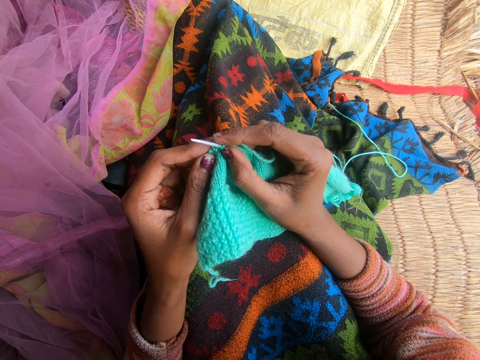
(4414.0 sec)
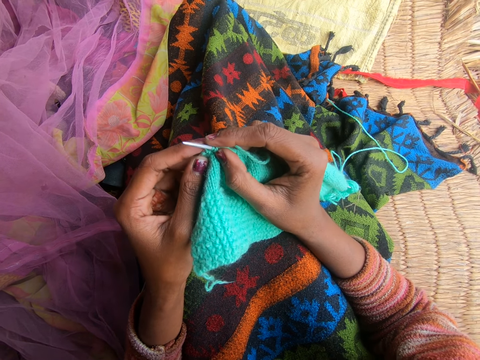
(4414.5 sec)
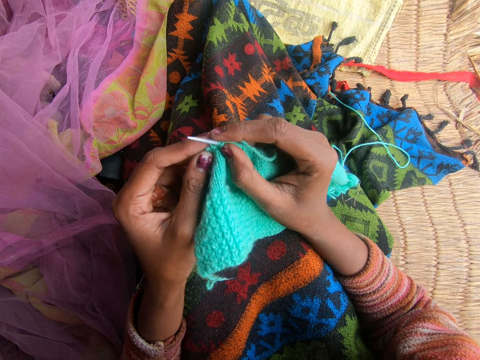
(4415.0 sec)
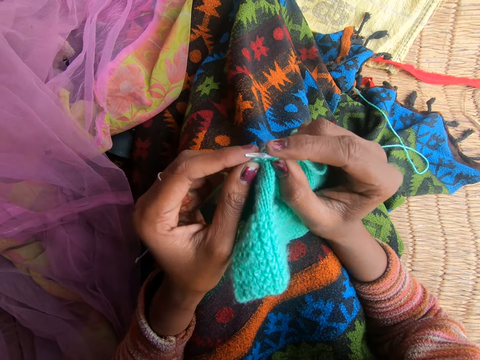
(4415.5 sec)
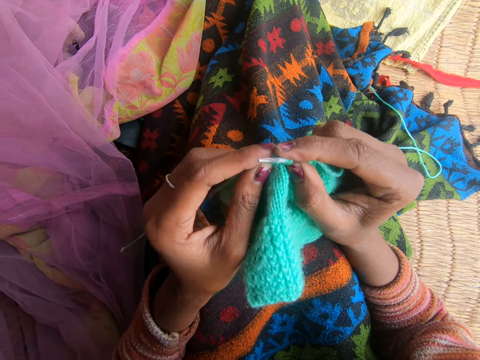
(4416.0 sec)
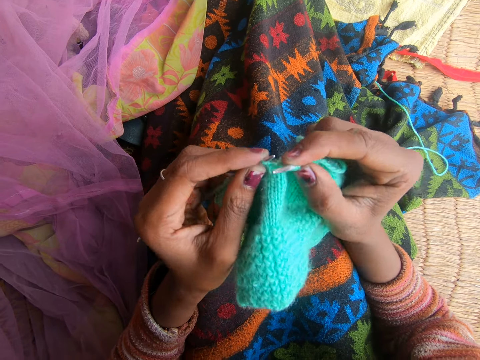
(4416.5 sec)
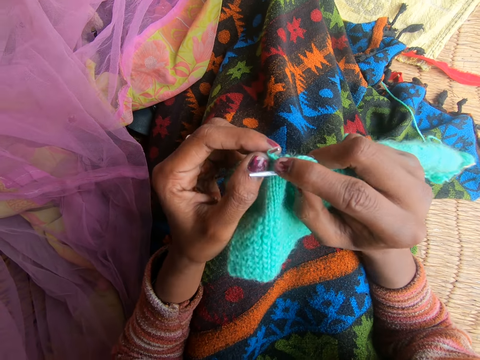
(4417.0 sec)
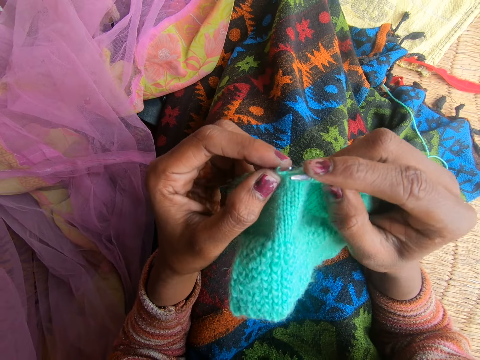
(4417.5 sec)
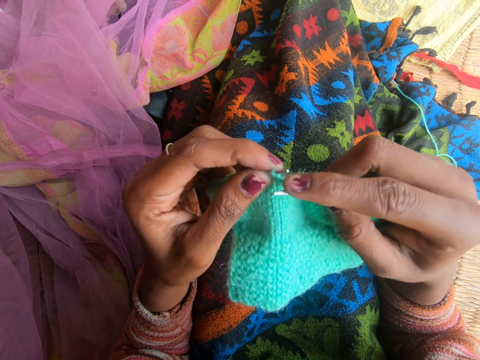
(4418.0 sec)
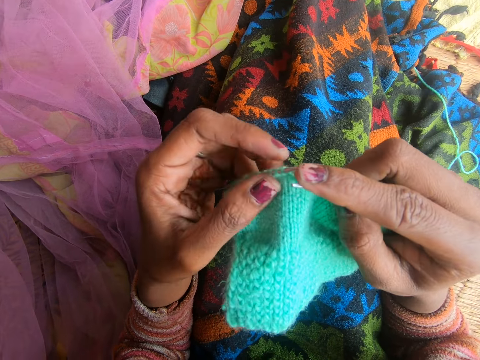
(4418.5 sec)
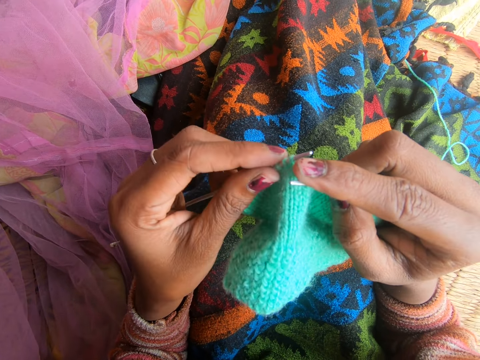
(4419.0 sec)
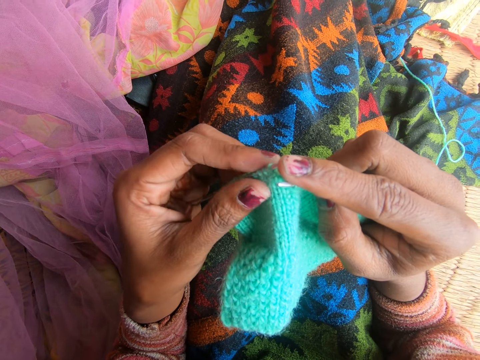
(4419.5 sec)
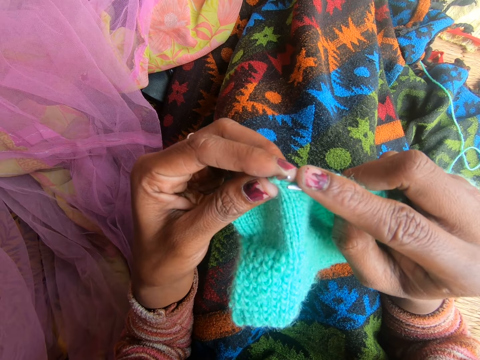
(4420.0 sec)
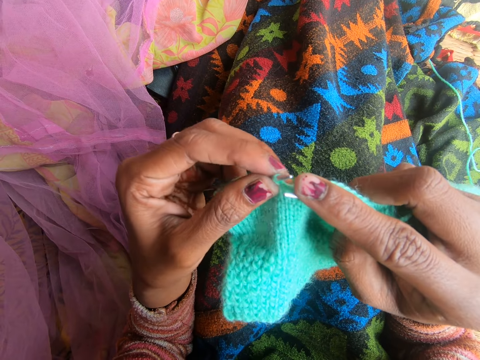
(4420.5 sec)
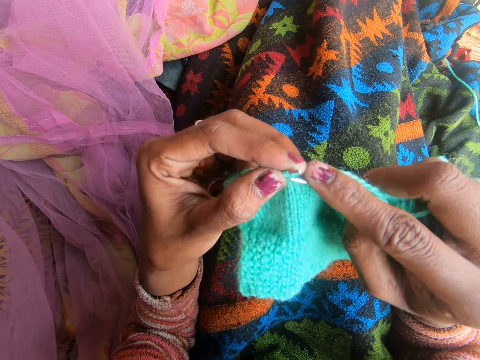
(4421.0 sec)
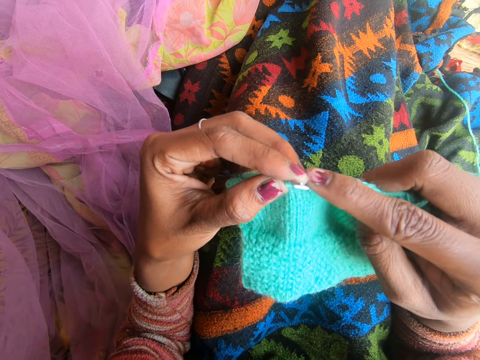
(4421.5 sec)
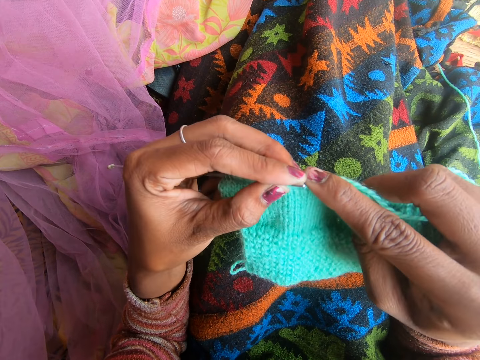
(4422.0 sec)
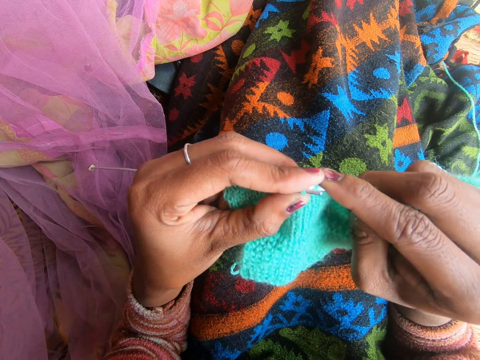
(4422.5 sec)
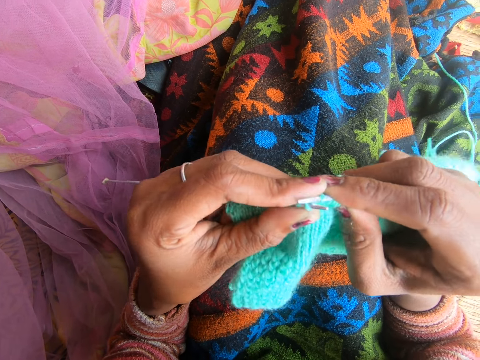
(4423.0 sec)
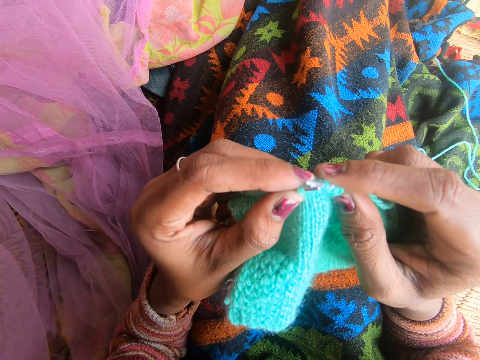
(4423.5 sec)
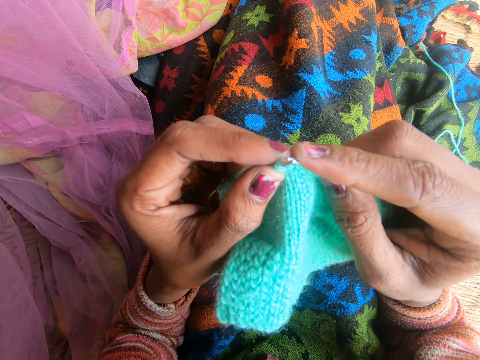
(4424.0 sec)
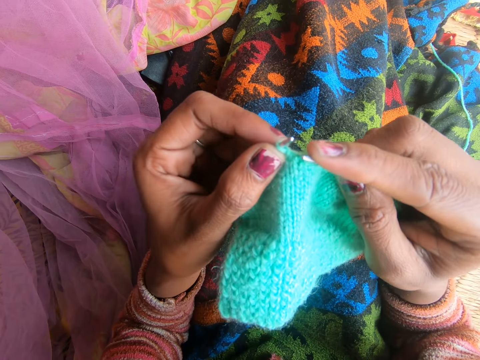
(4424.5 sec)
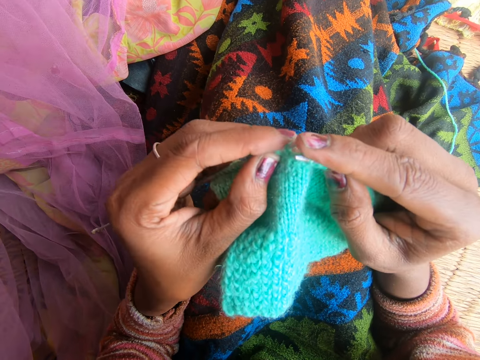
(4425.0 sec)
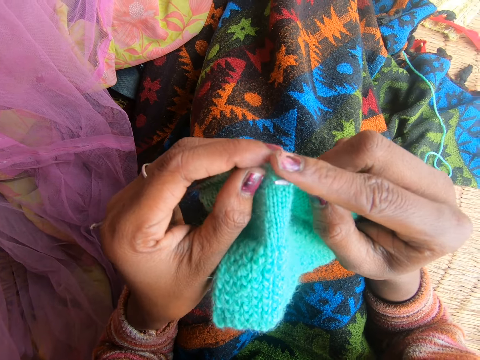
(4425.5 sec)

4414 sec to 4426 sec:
The camera wearer knits the fabric with the knitting needle. They laugh.

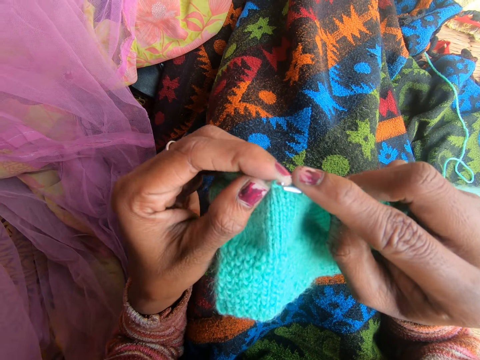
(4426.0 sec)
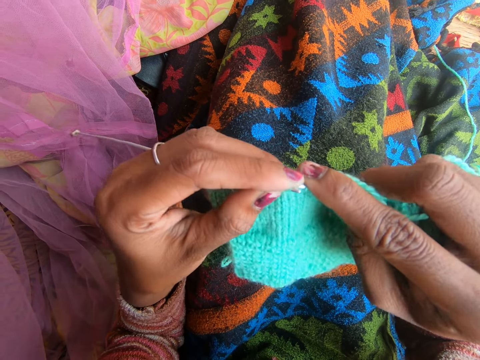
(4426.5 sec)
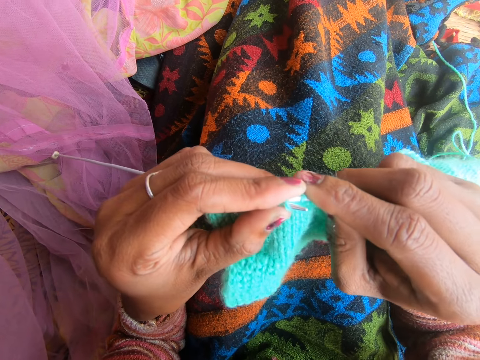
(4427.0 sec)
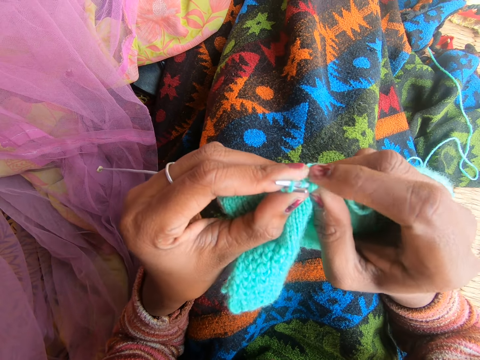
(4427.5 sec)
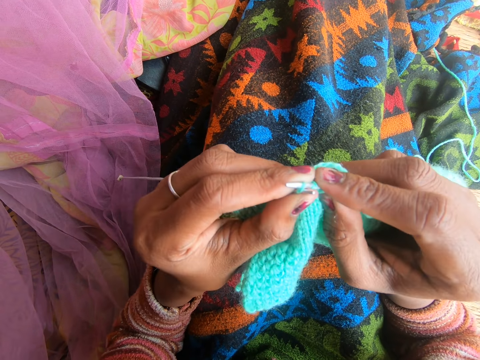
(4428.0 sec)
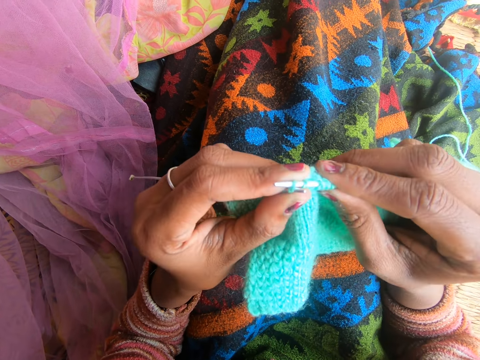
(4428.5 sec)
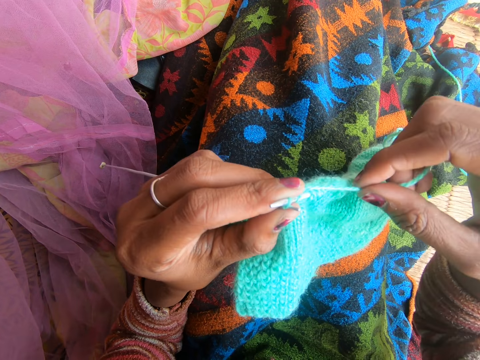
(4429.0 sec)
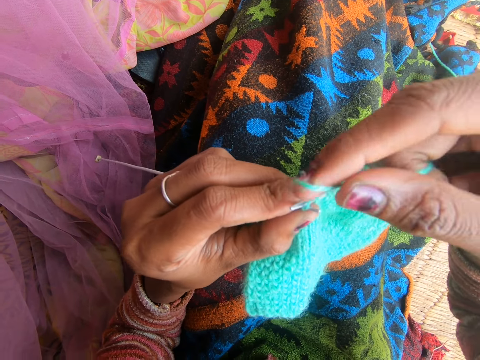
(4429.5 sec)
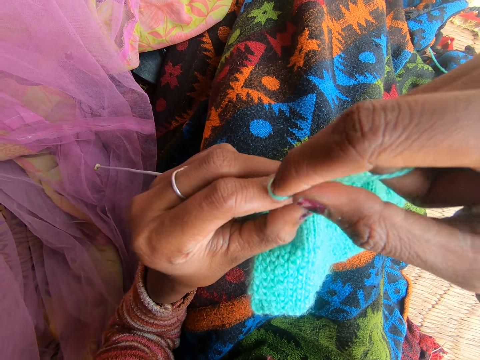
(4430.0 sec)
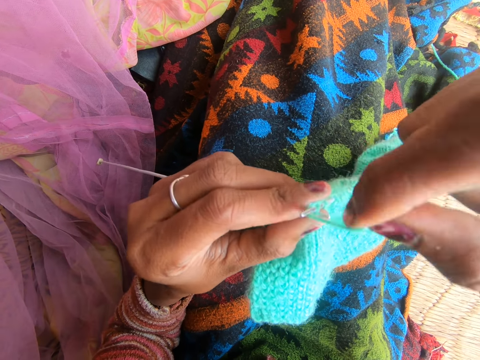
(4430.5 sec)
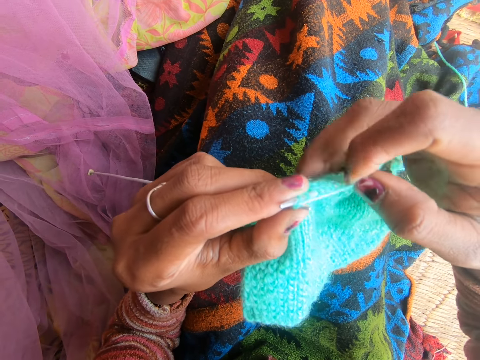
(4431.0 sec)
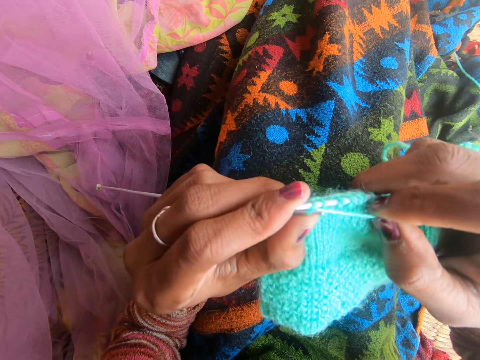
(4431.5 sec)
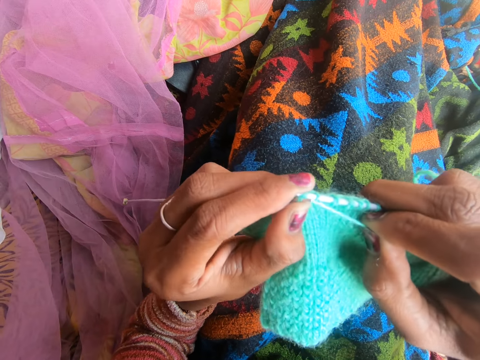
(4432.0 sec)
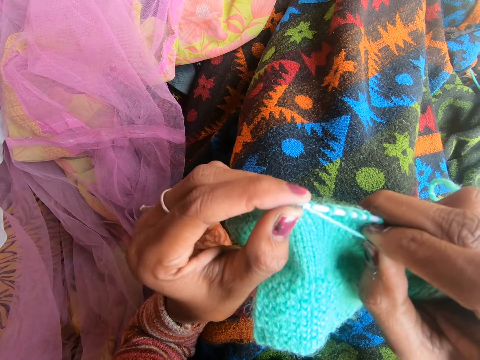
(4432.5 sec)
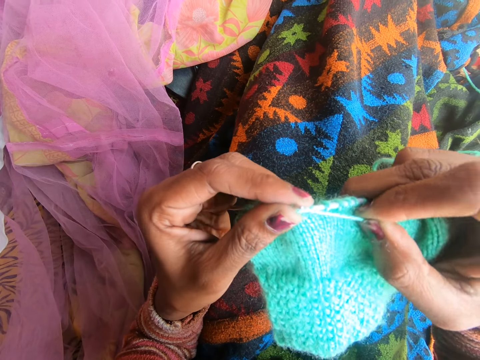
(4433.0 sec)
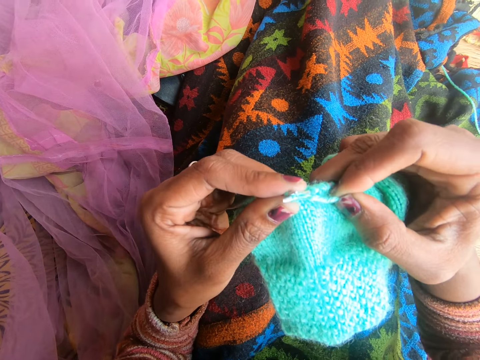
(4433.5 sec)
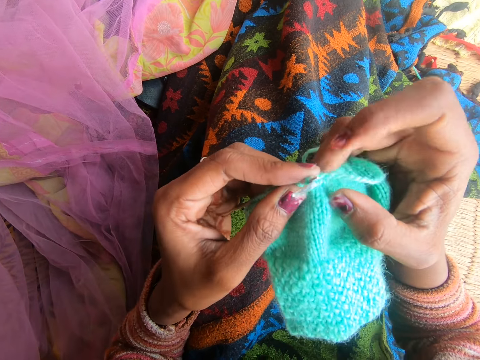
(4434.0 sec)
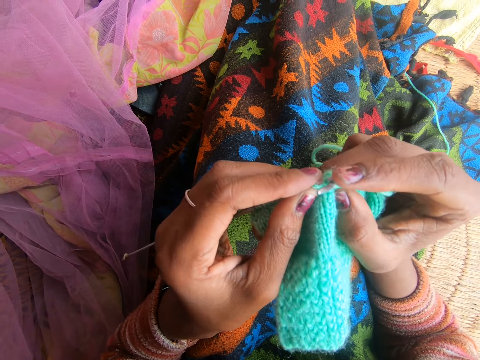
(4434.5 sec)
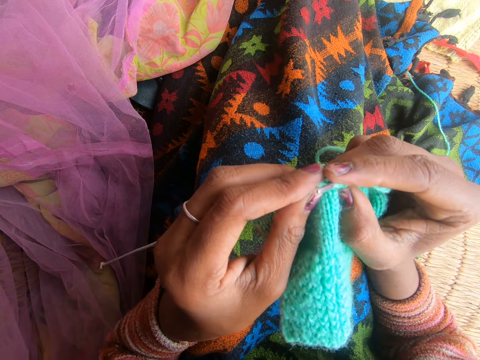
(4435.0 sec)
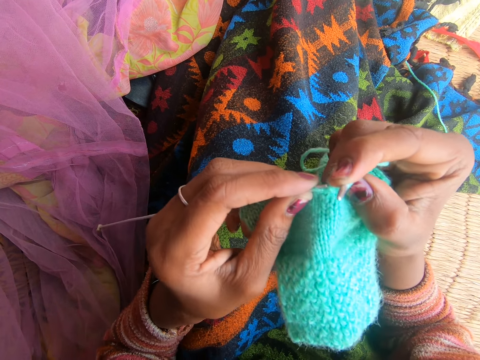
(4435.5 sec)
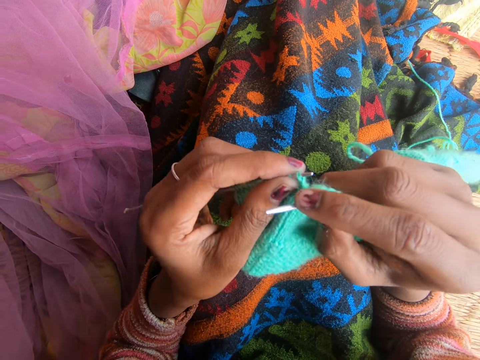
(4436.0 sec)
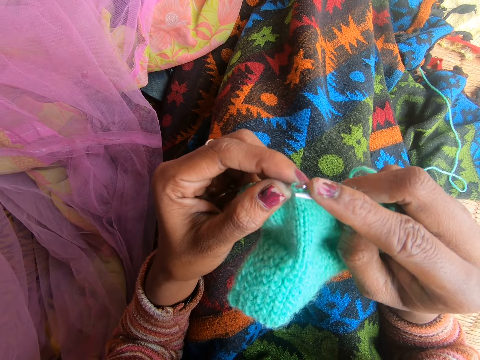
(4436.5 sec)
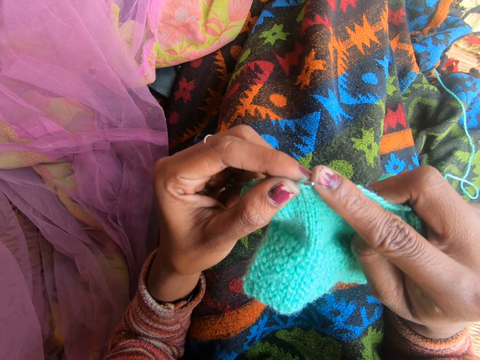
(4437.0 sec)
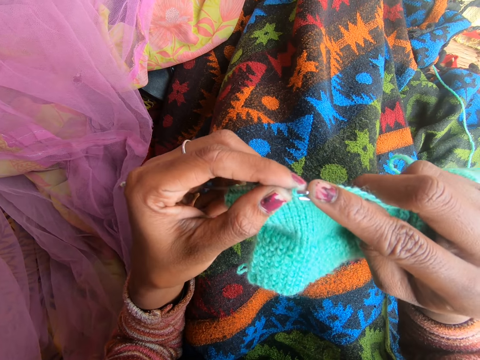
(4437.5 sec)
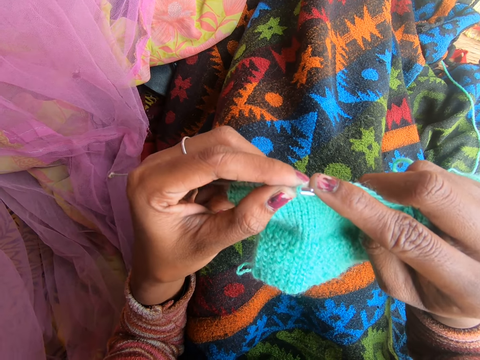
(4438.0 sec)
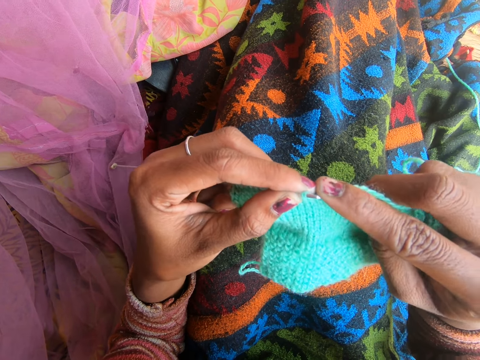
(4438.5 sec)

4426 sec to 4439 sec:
The camera wearer adjusts the fabric. They knit the fabric with the knitting needle.
